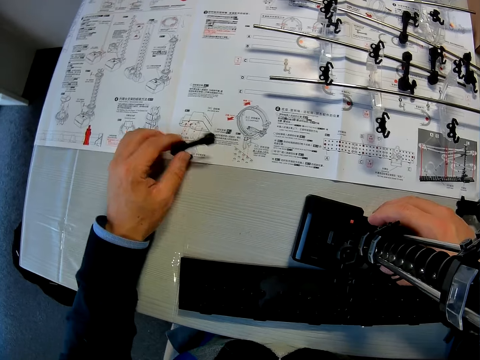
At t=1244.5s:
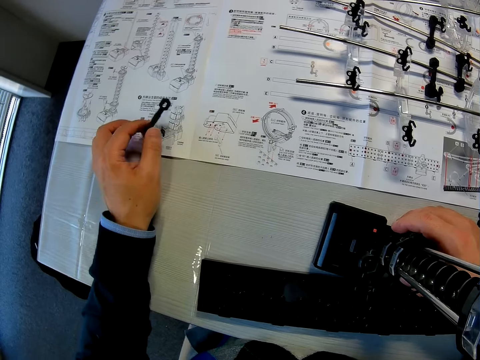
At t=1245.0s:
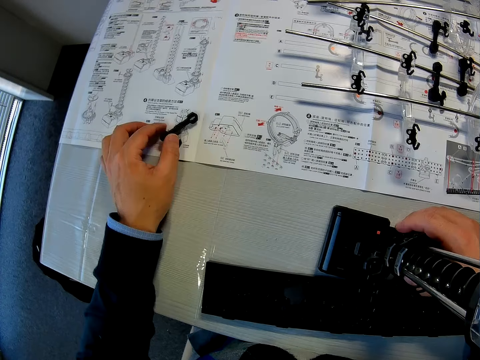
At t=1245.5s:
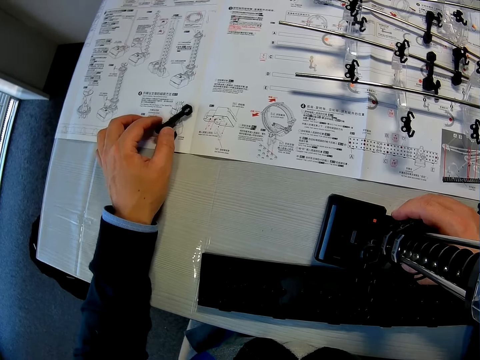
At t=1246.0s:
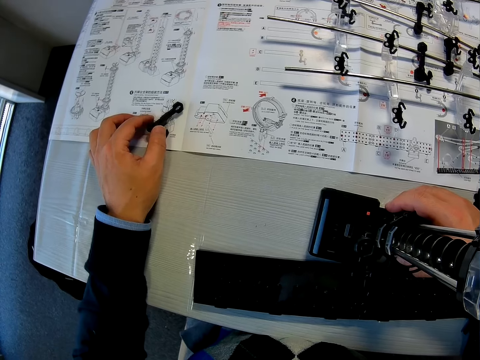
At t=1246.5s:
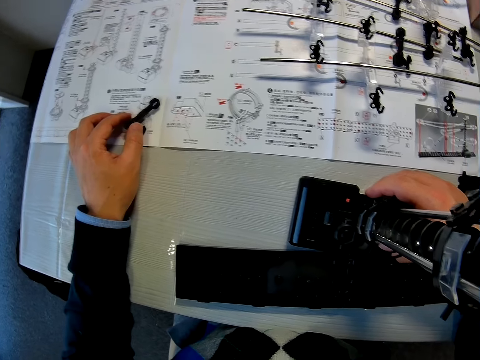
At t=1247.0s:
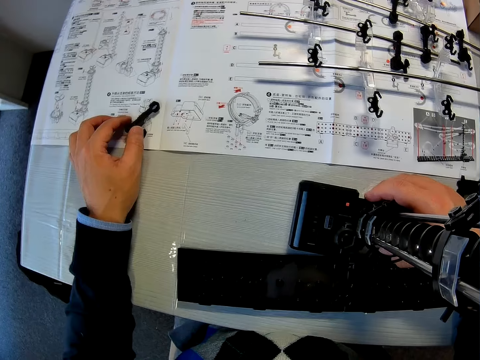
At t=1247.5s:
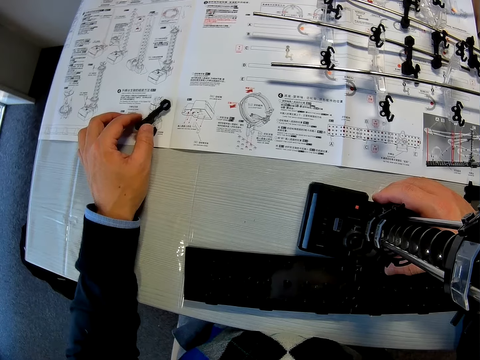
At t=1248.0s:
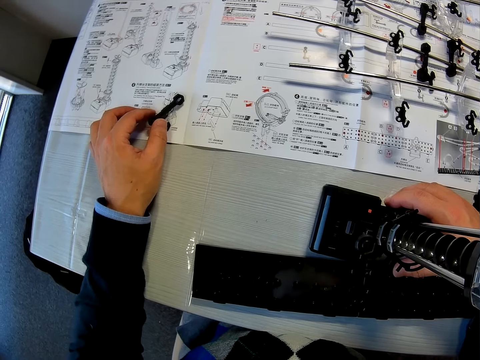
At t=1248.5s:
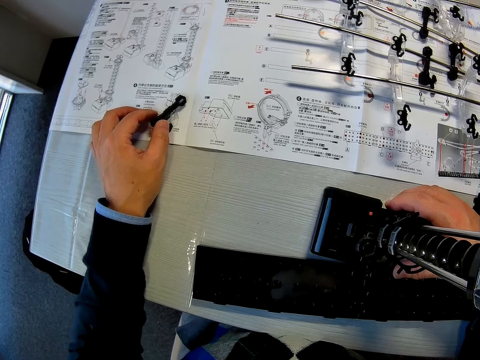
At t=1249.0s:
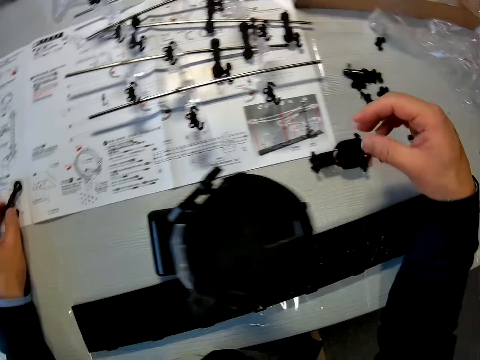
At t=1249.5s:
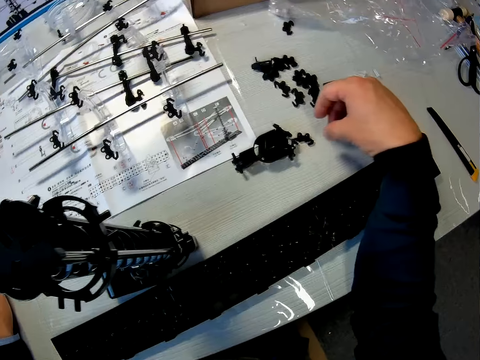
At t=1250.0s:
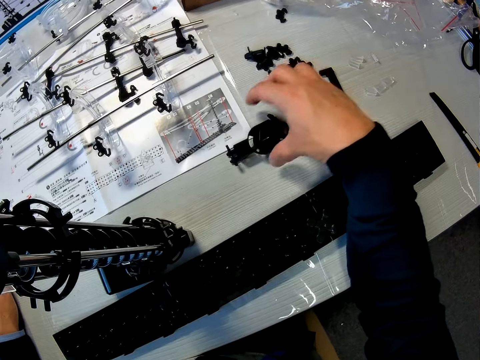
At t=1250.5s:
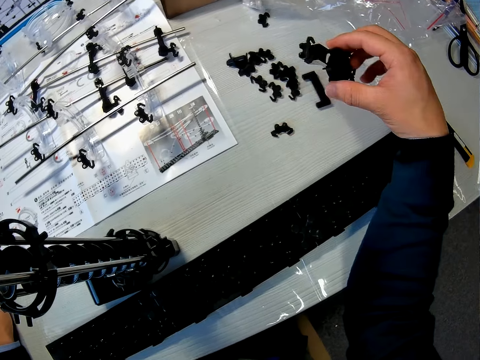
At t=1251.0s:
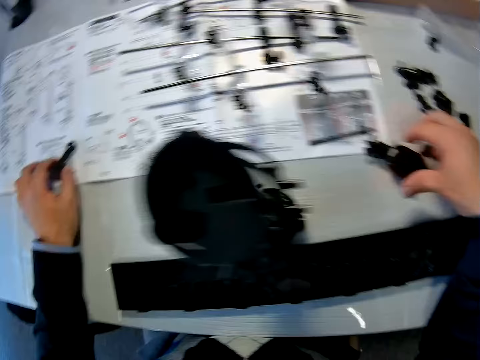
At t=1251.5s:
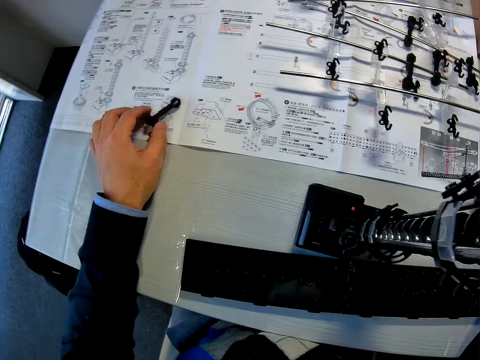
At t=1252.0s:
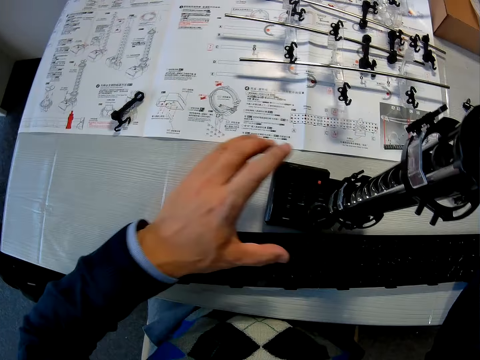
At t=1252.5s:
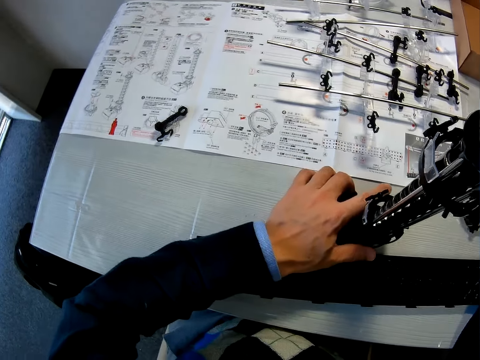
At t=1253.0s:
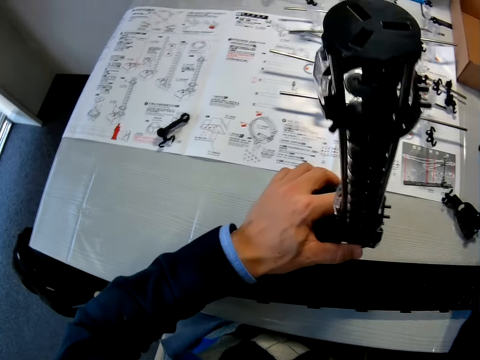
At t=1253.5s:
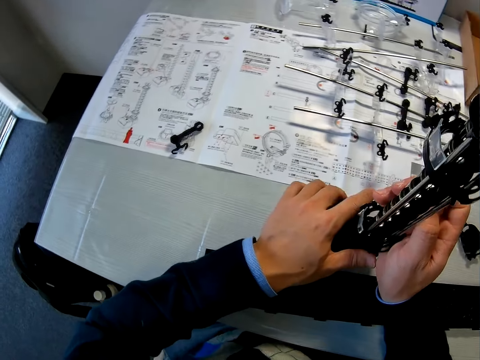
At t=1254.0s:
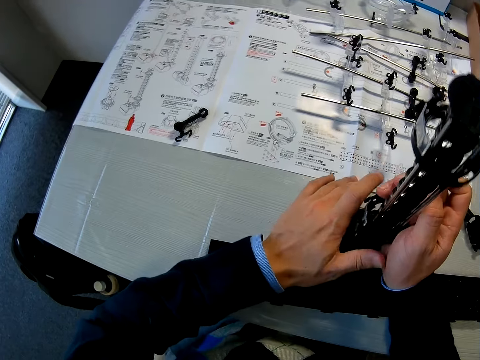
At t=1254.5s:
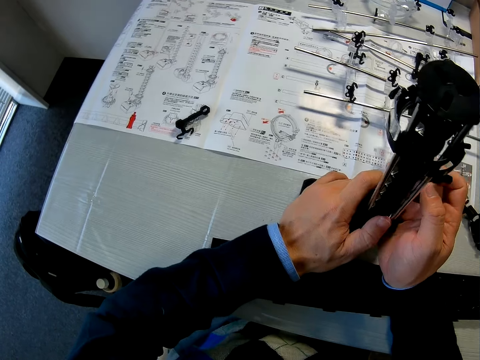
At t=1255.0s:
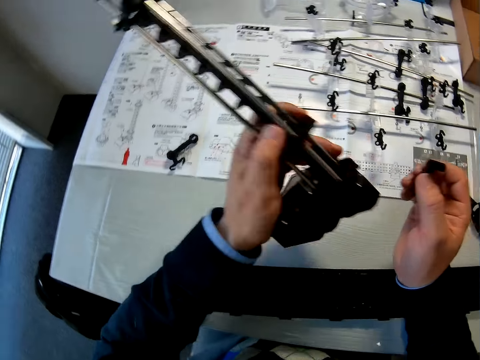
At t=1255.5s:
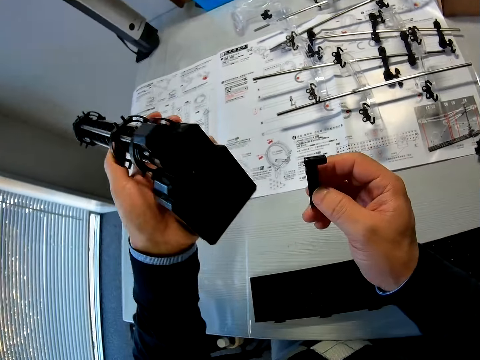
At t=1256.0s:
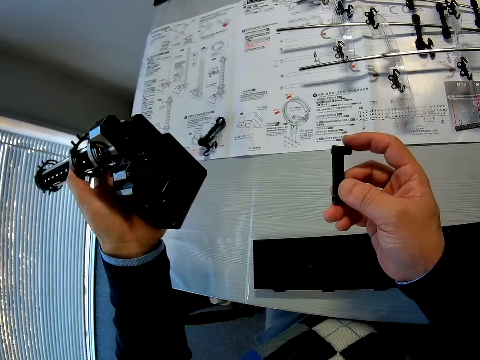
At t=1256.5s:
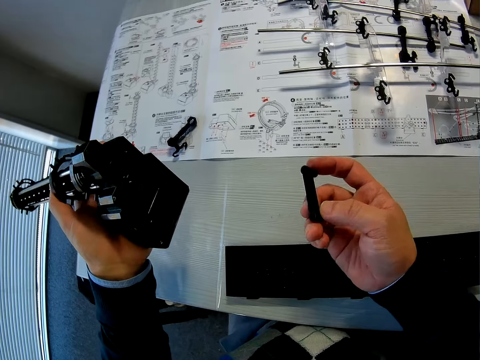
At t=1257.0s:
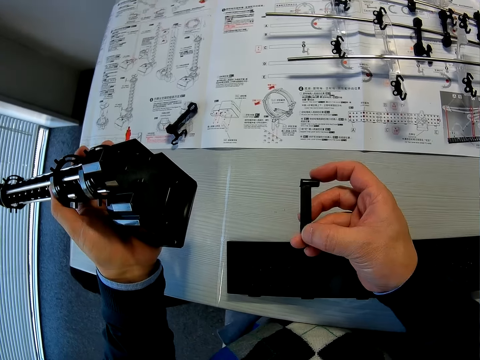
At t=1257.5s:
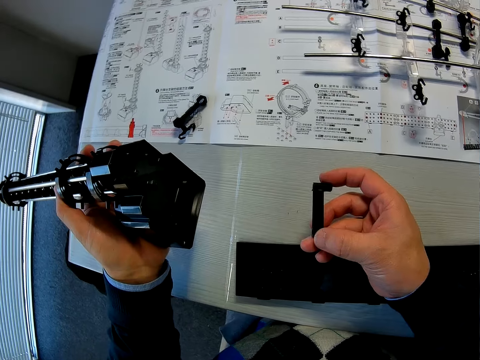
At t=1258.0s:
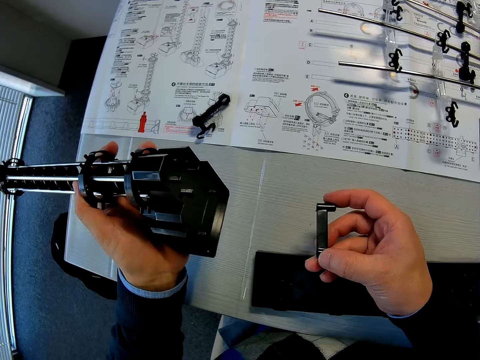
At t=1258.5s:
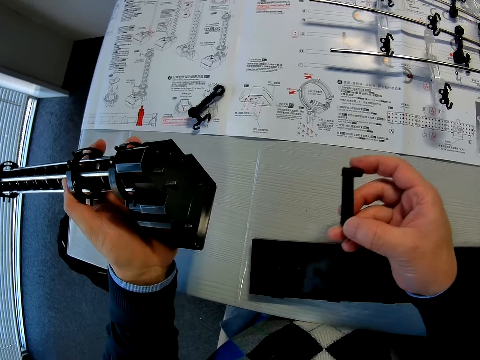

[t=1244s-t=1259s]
The camera wearer adjusts an arm on the manual. He stares at the manual on the table. He checks some components of the space rail on the table with his right hand. He picks a space rail part from the table. He places the space rail part on the table. He inspects the space rail parts. He picks up the elevator stand on the table with his left hand. He holds a base holder in his right hand. He picks a space rail part from the table. He inspects the space rail parts.

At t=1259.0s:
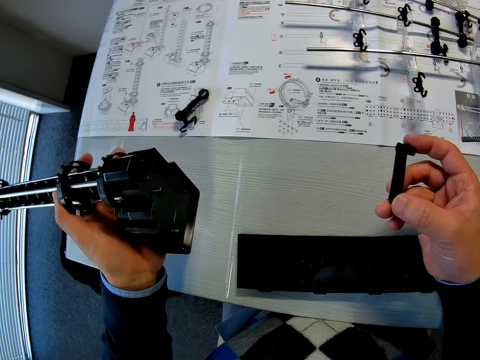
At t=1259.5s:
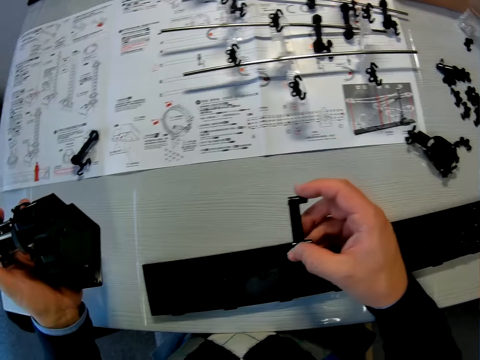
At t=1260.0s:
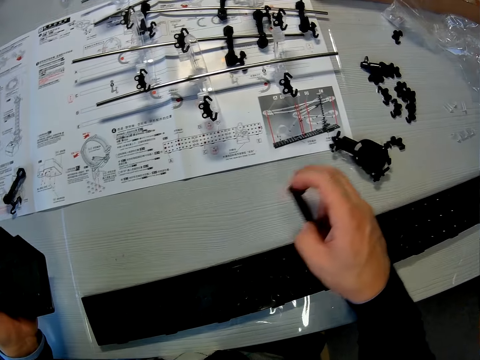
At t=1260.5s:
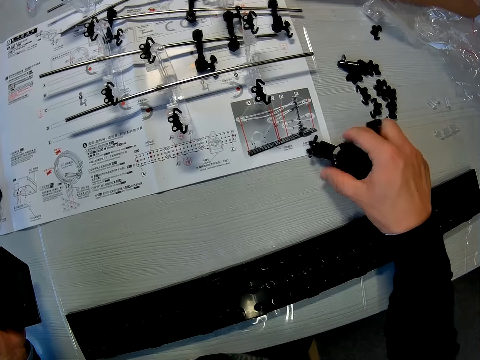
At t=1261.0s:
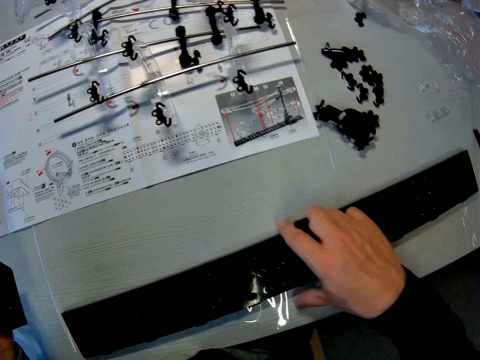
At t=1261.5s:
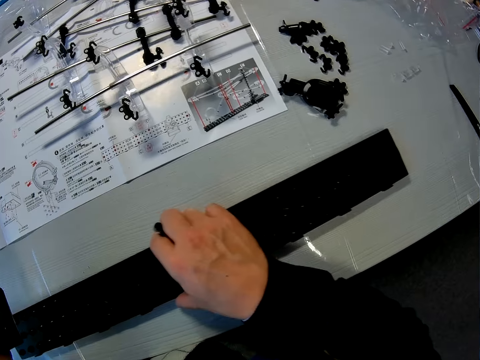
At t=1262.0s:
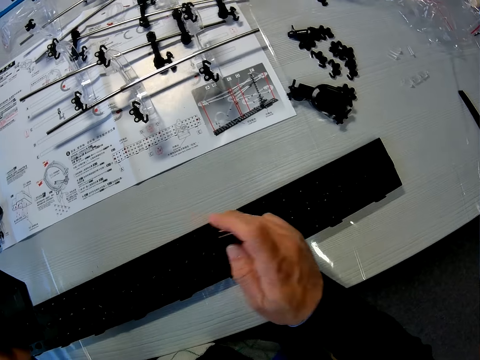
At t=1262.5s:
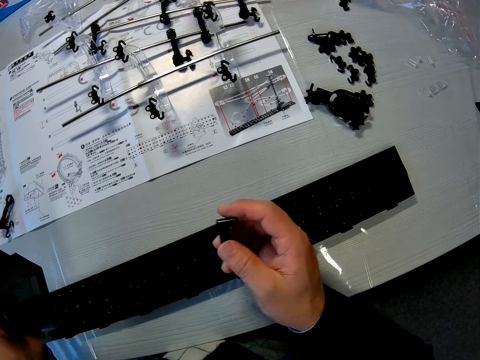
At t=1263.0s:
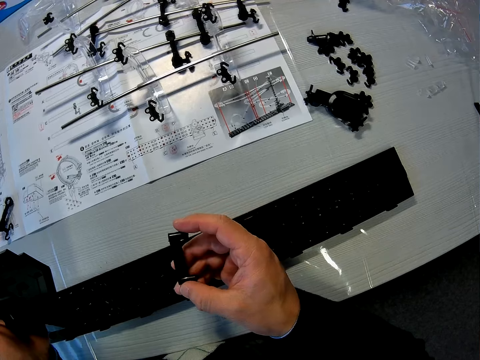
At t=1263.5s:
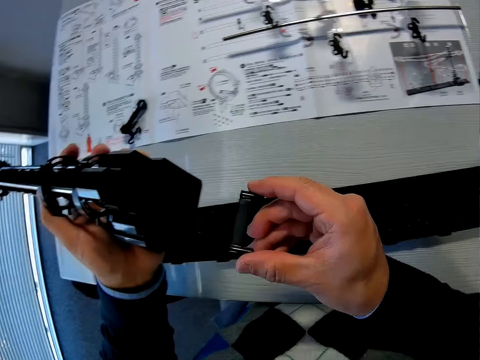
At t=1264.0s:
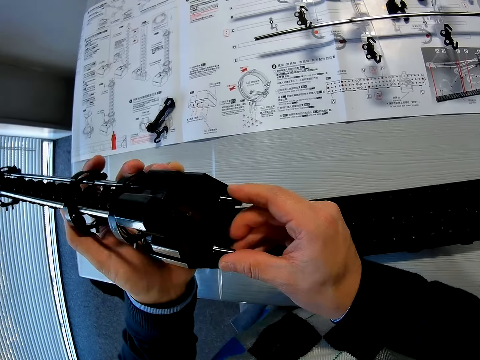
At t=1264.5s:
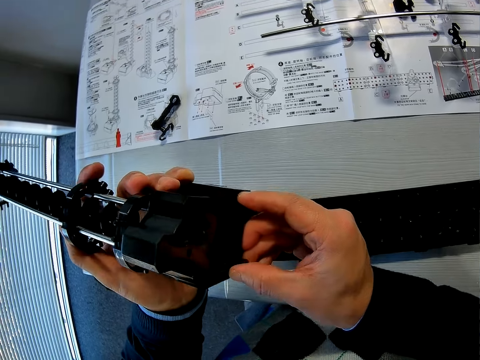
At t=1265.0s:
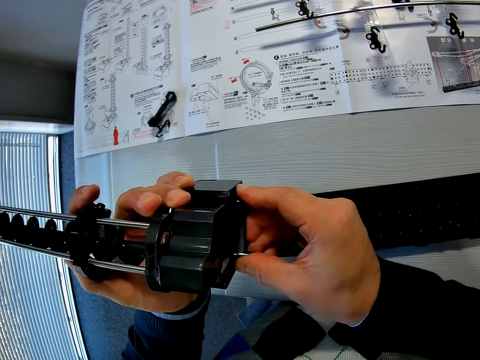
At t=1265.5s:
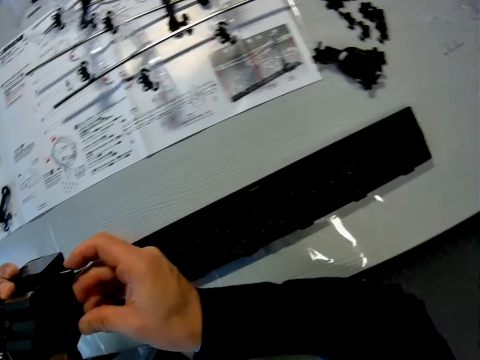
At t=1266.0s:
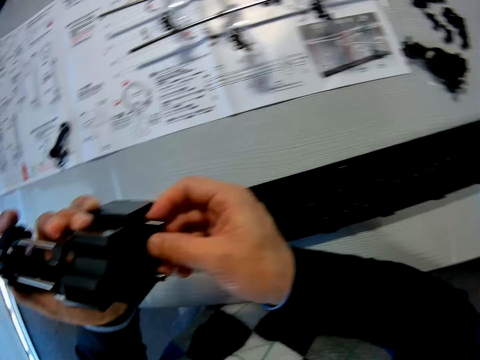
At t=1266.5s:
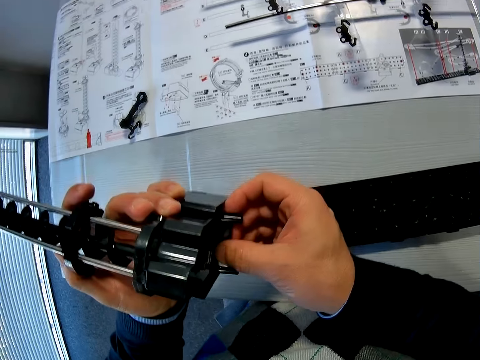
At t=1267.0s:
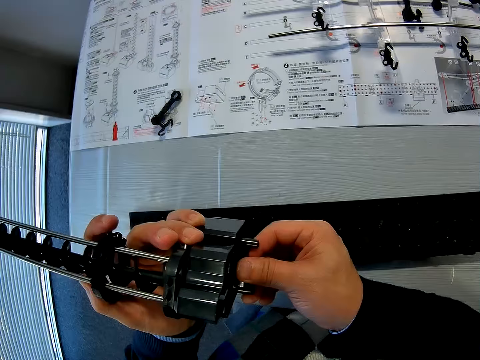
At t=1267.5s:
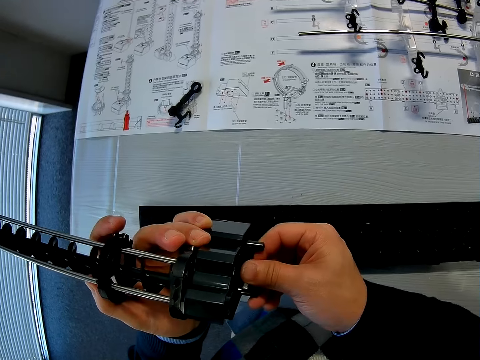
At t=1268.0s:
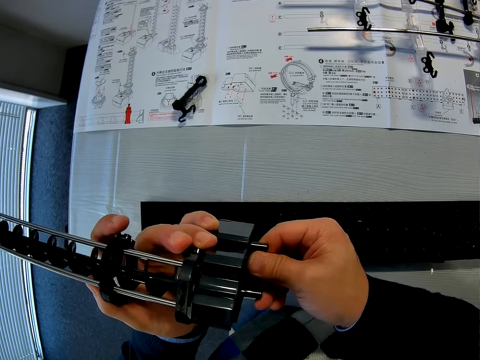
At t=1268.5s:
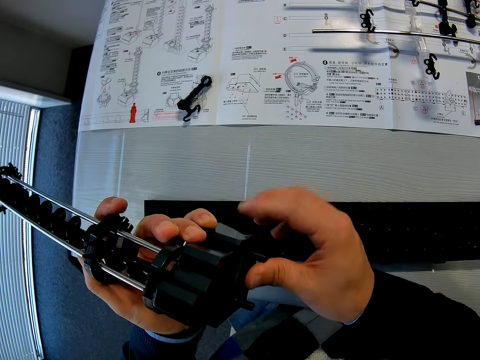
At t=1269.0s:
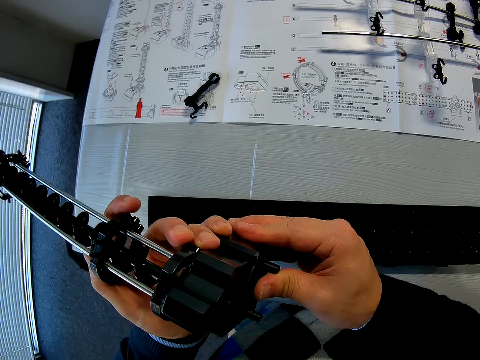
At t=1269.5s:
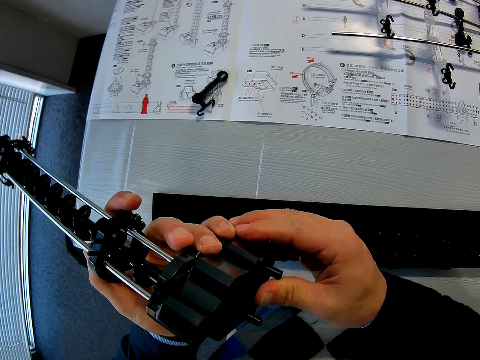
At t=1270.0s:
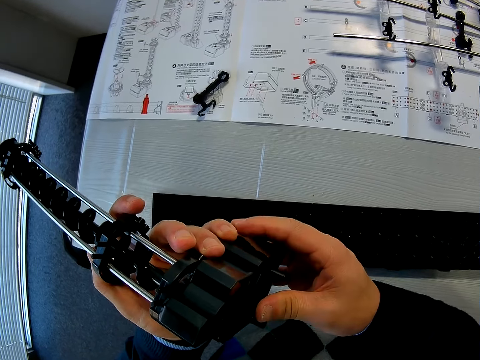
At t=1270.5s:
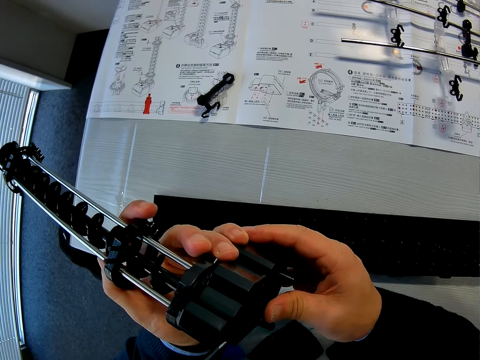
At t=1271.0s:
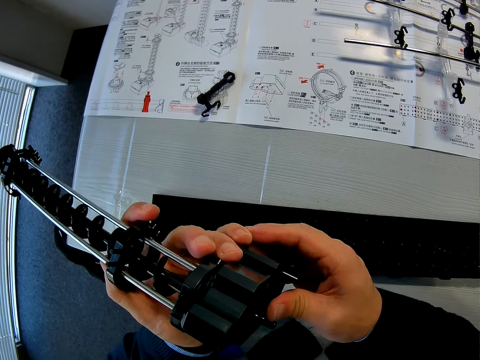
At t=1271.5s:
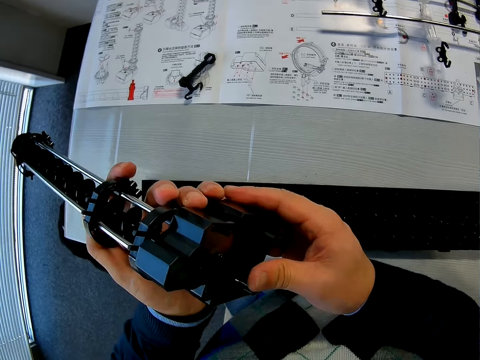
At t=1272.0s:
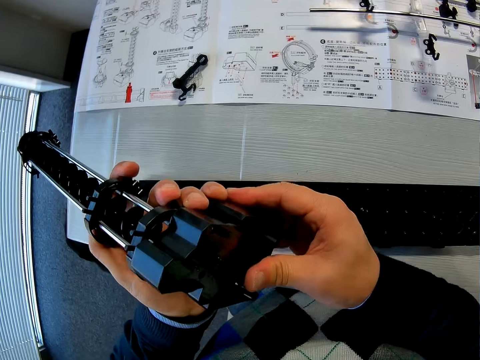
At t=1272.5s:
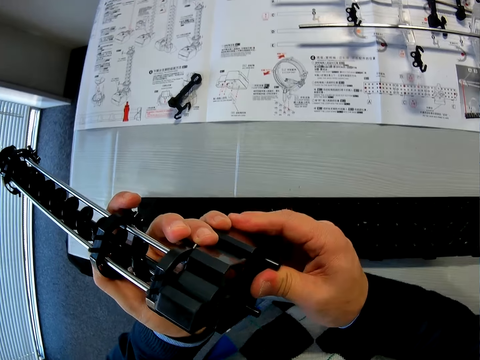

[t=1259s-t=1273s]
The camera wearer stares at the table. He moves space rail parts on the table. He adjusts a component on the table with his right hand. He adjusts the base with his right hand. He stares at the space rail part. He fixes a space rail part. He puts the base holder in his right hand under the elevator stand in his left hand.
